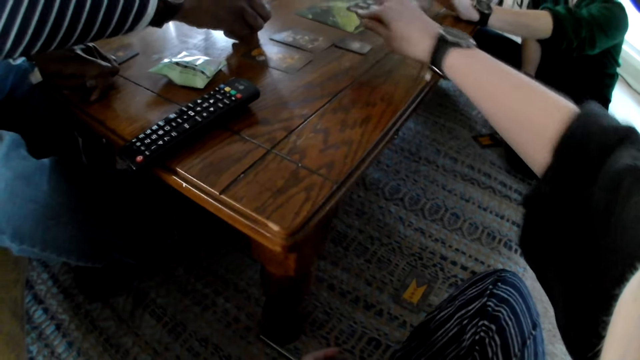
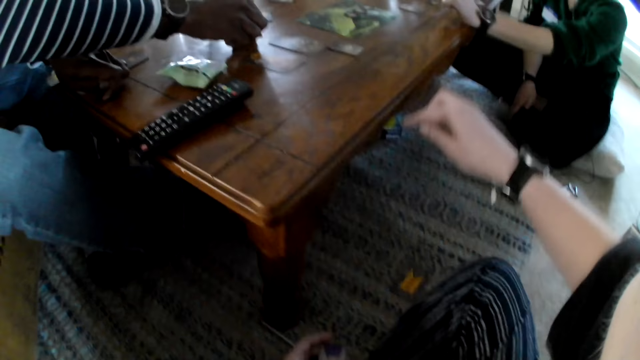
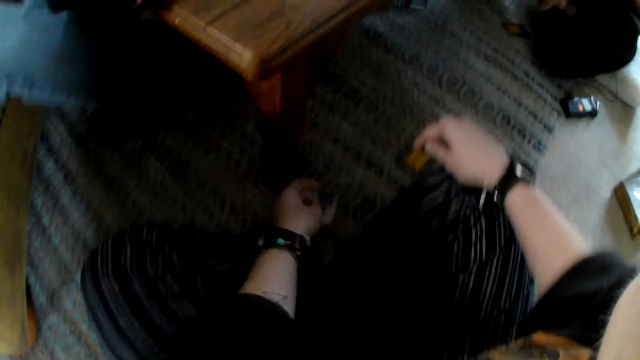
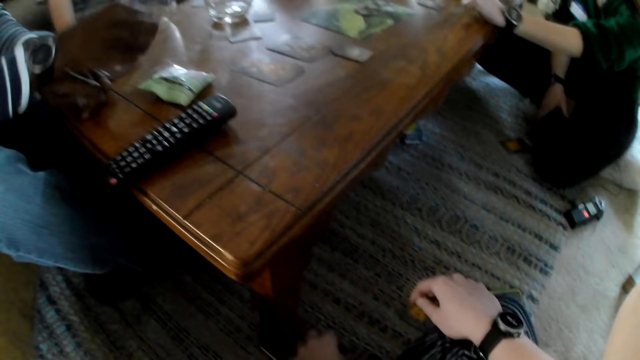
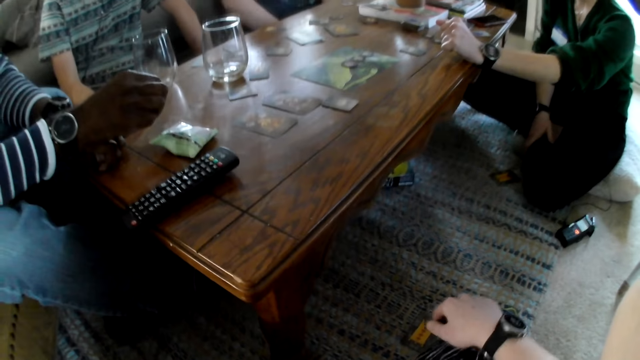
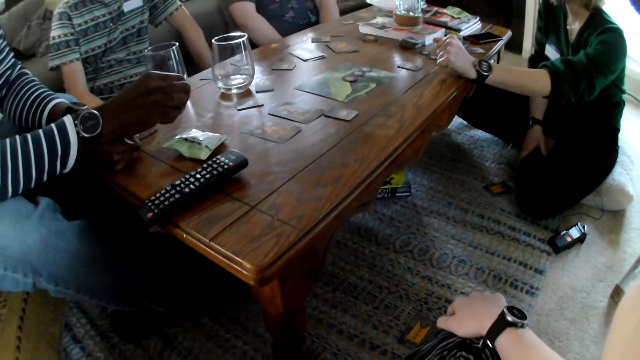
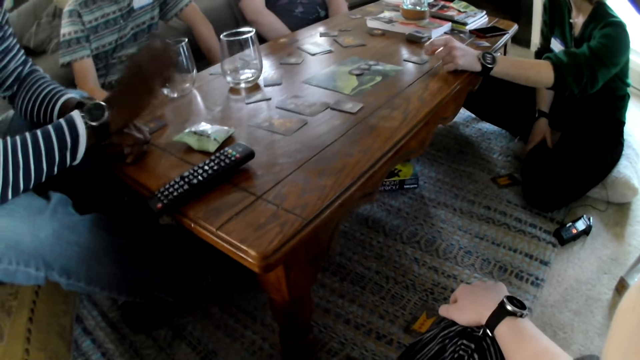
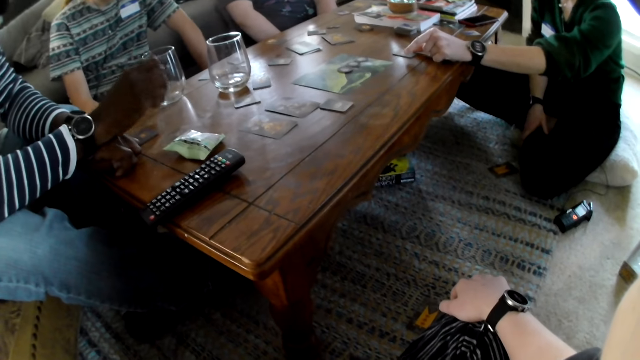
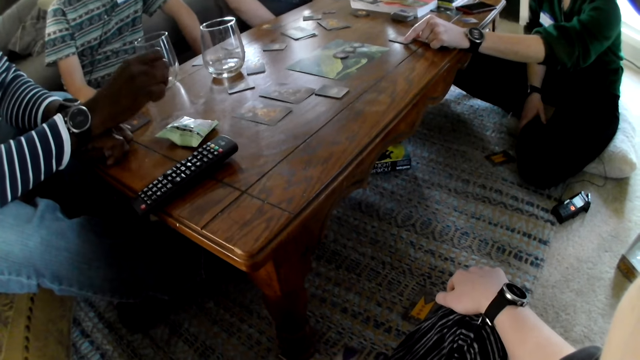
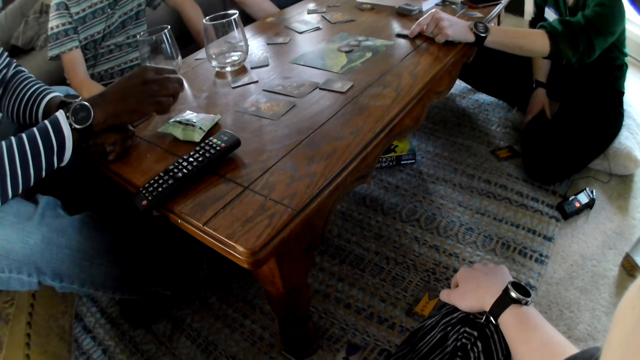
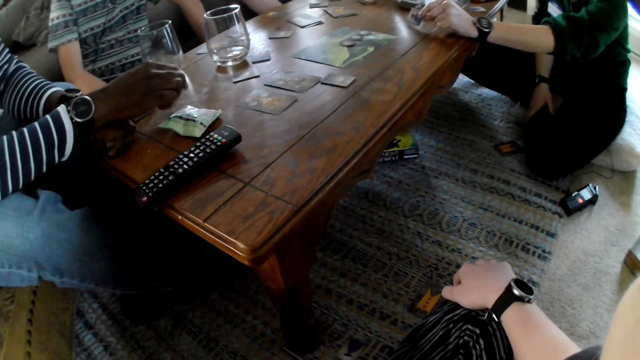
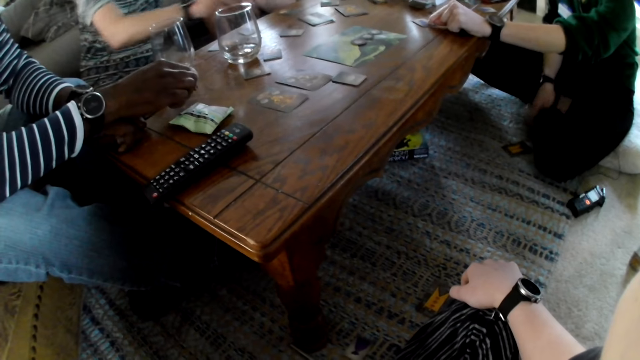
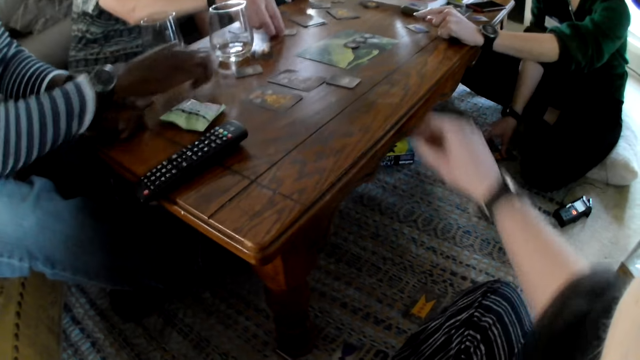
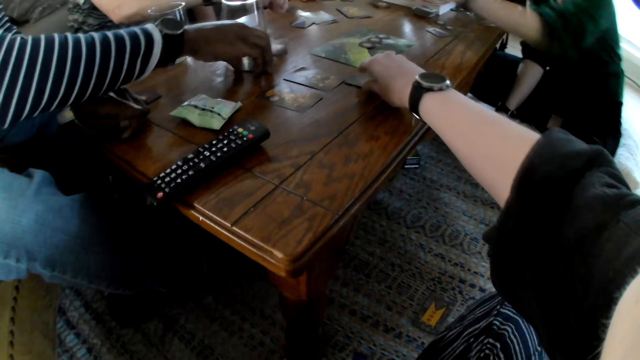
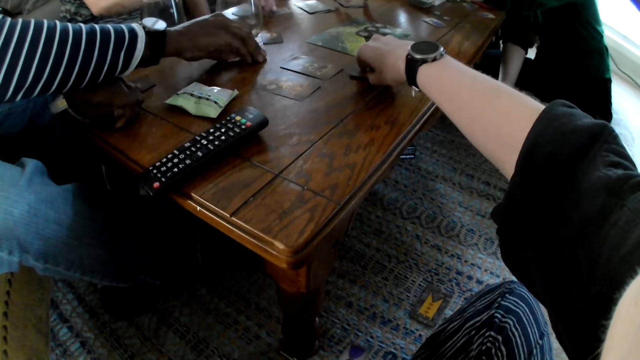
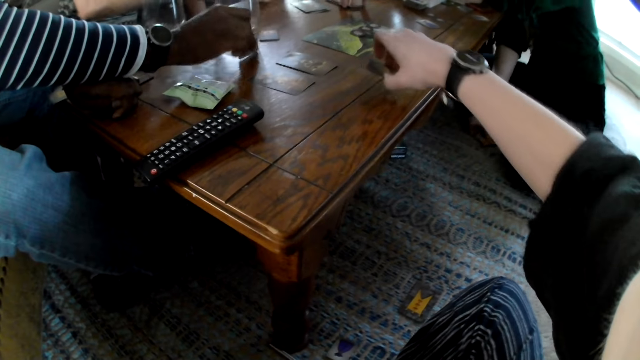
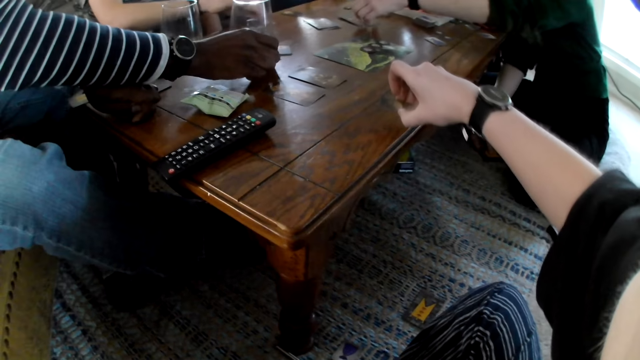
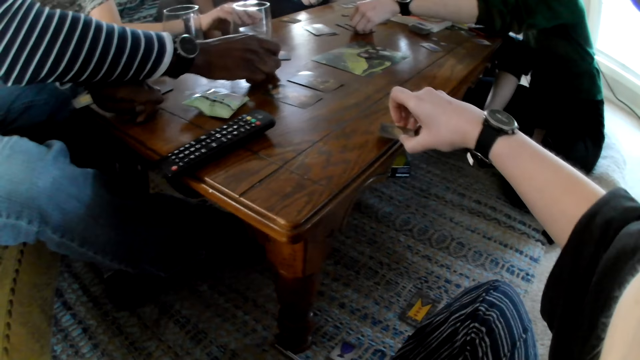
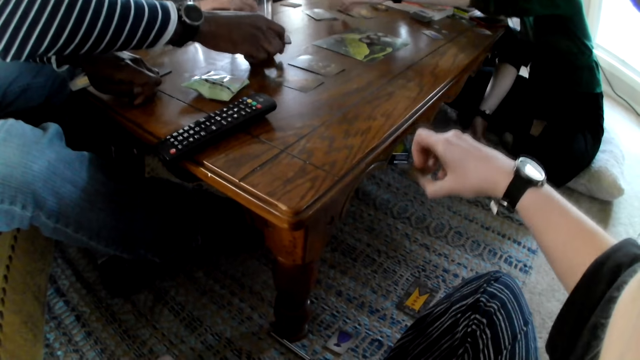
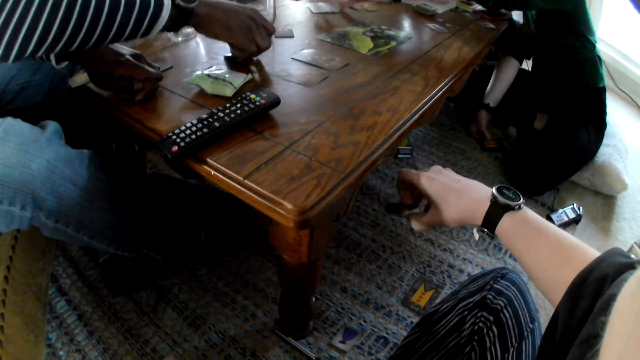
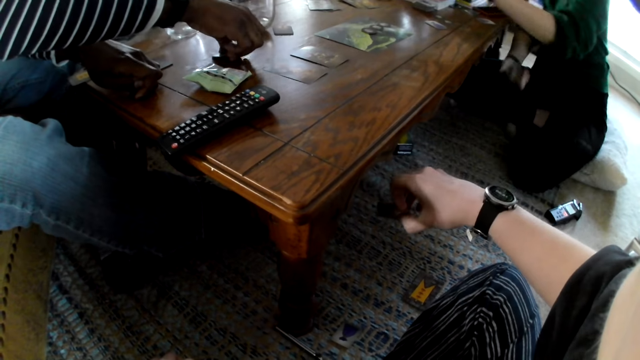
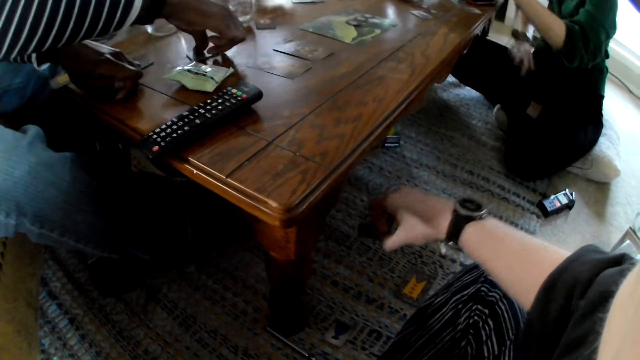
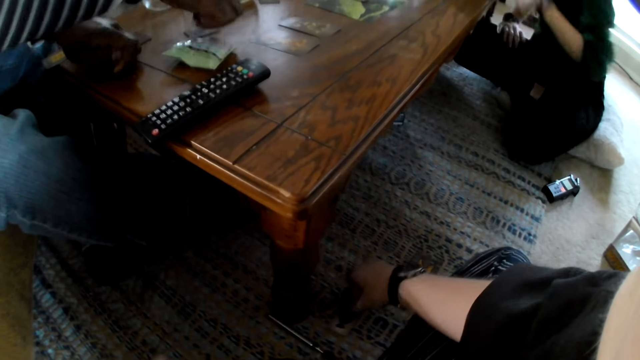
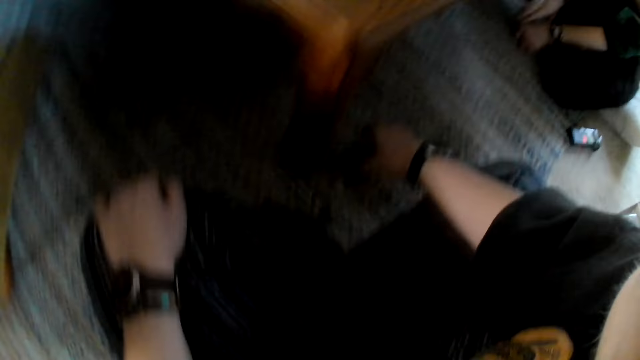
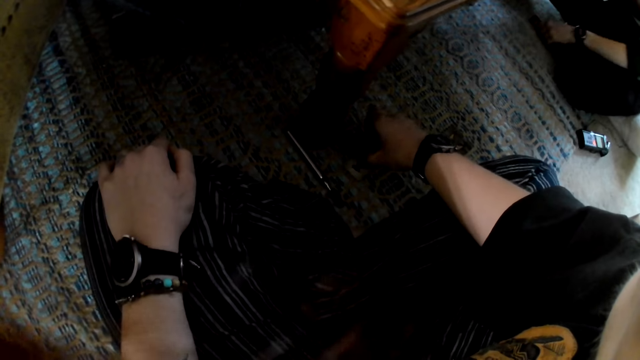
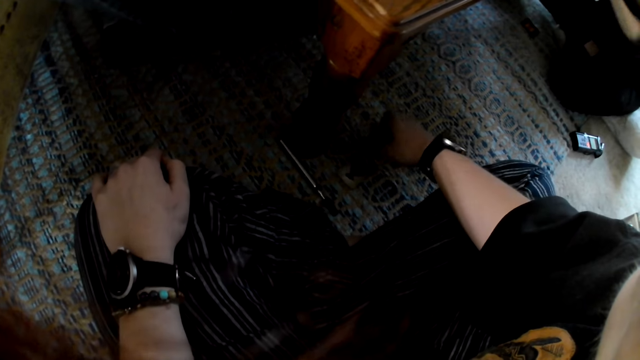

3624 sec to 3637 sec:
The camera wearer drops the cards in her left hand on the rug. A woman flips the card on the table with her left hand. A man flips the card on the table with his right hand. The camera wearer picks the card from the table with her right hand. Another man picks the card from the table with his right hand. The first man moves the card on the table with his right hand. Another man picks the card from the table with his right hand. The woman picks some cards from the rug with her right hand. The camera wearer drops the card on the rug with her right hand. The woman places the cards on the rug with both hands.

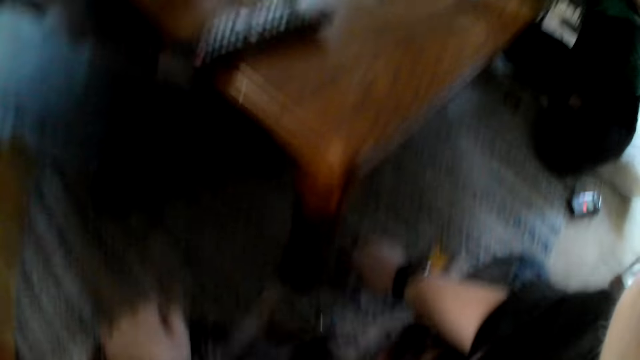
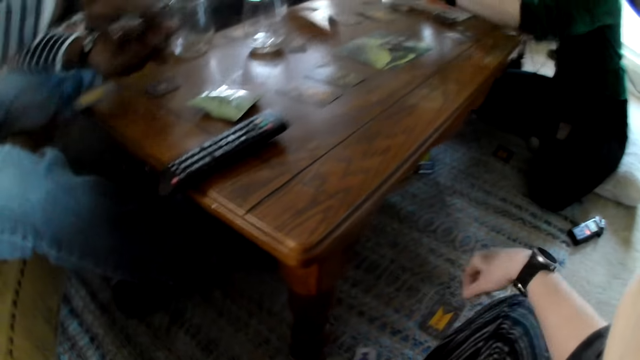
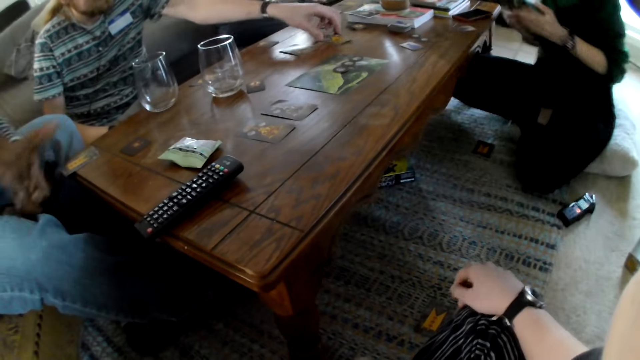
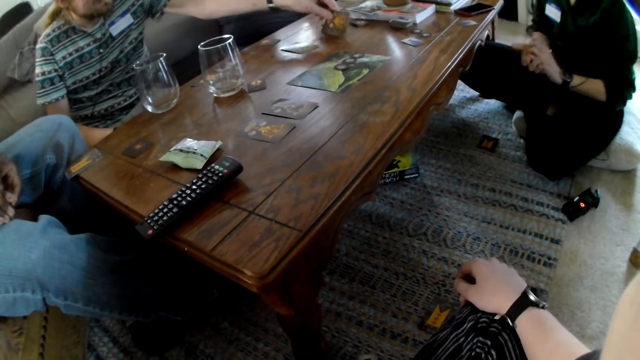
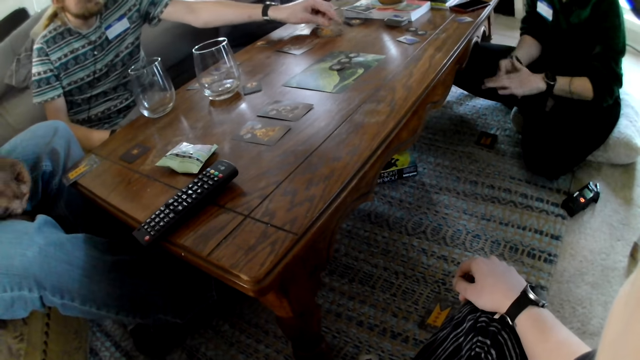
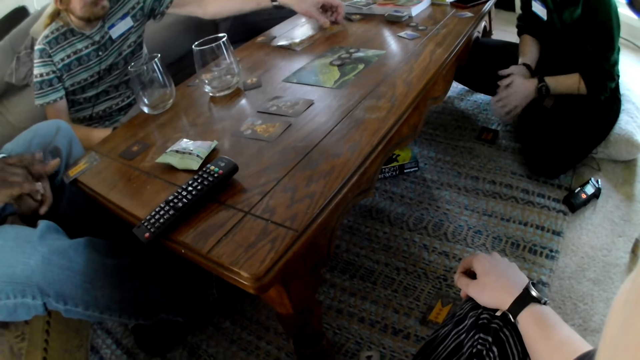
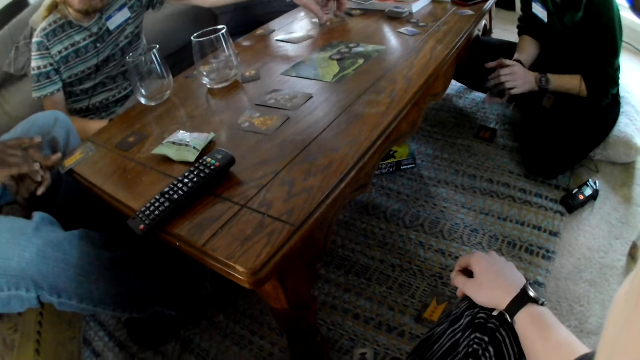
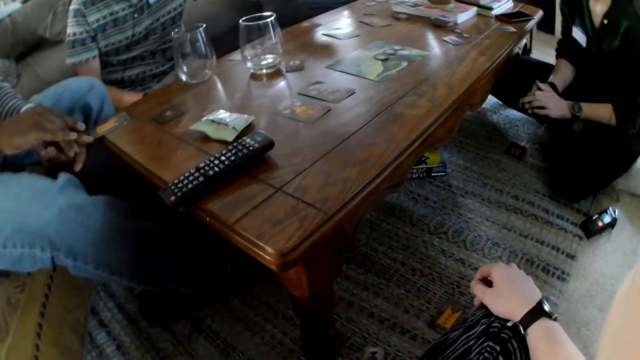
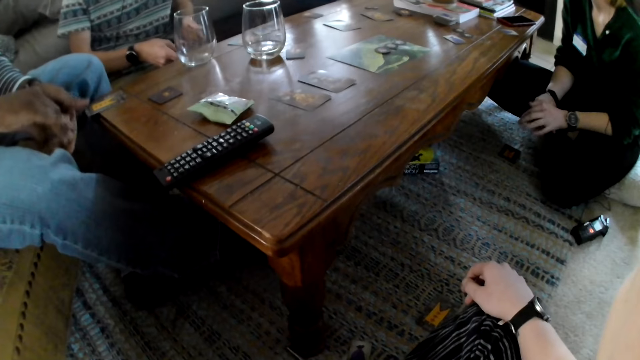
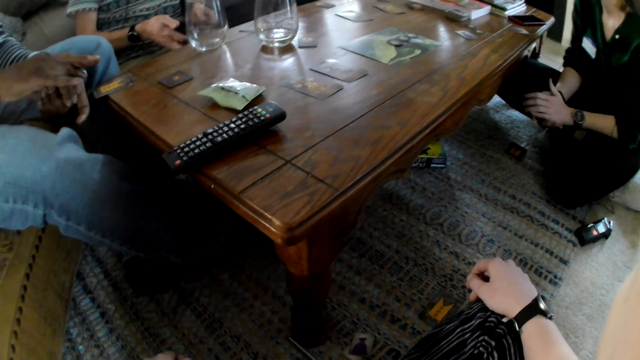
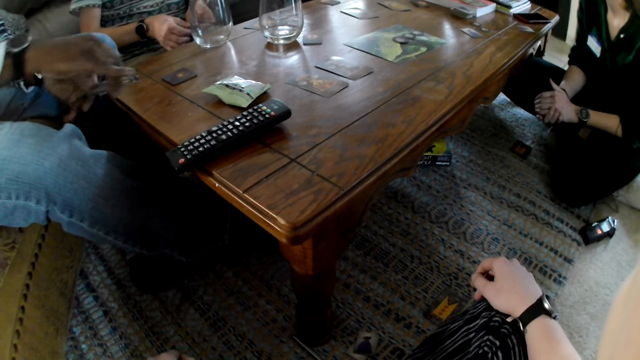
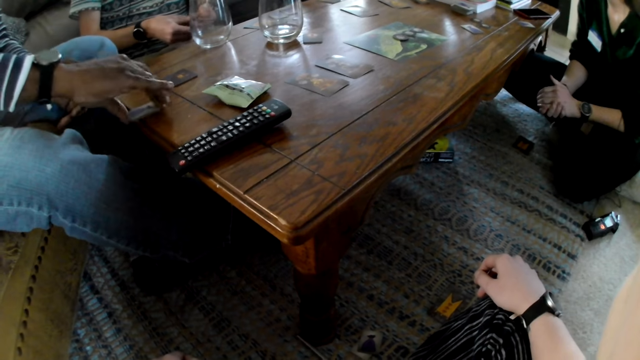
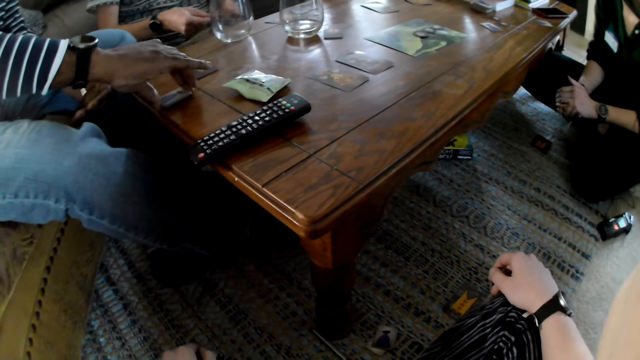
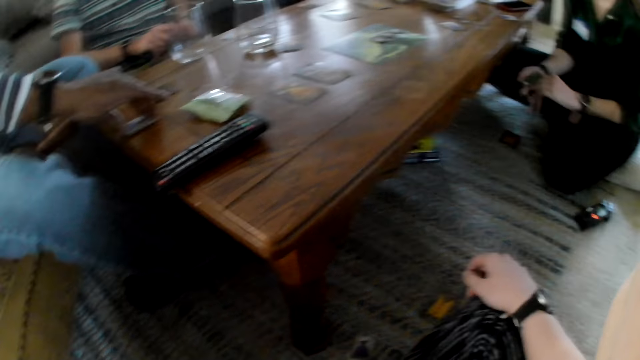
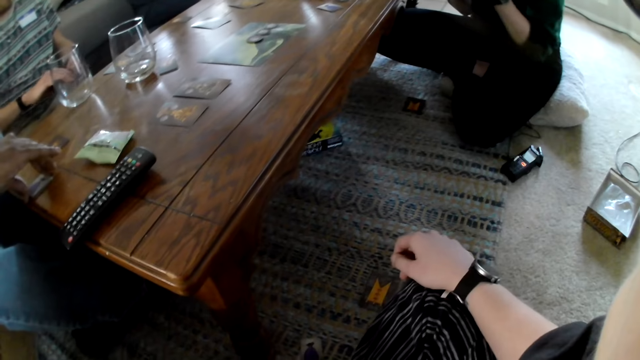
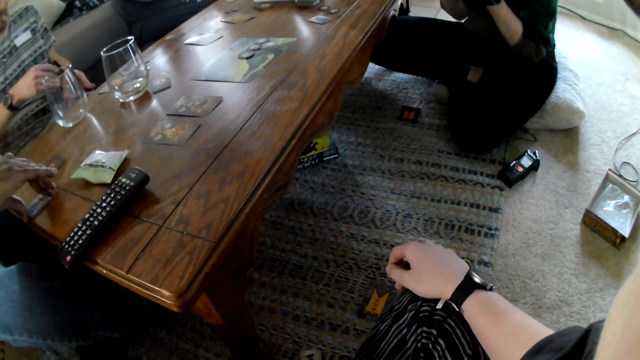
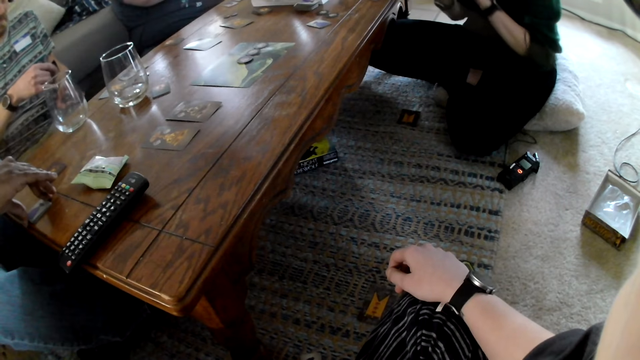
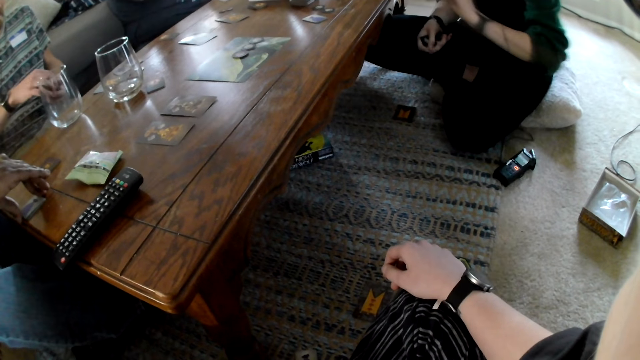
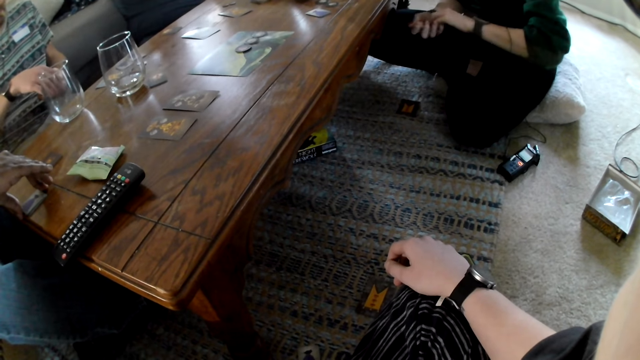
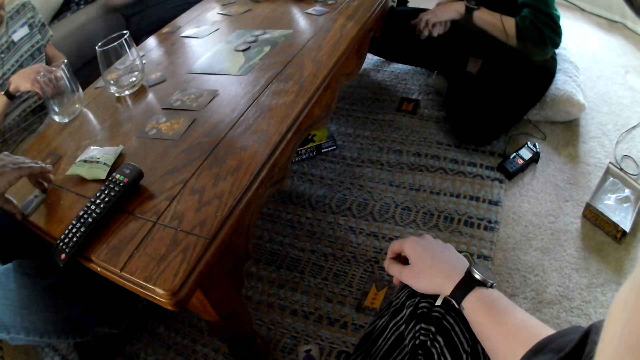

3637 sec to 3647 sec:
A woman picks some cards from the table with her left hand. A man holds some cards with hands. The woman holds the cards with both hands. The camera wearer looks around. Another man picks a card from the table with his left hand and shuffles some cards with both hands. The first man drops the cards on the table with his right hand. The other man picks a card from the cards with his right hand.
